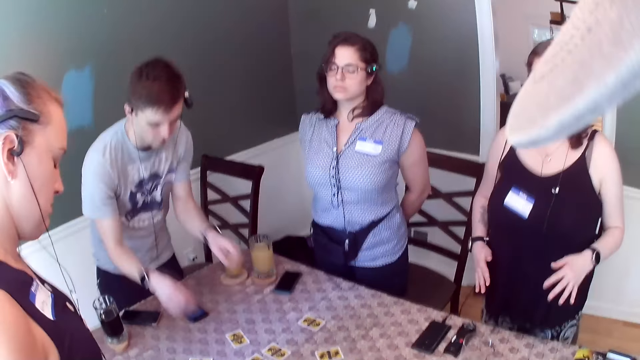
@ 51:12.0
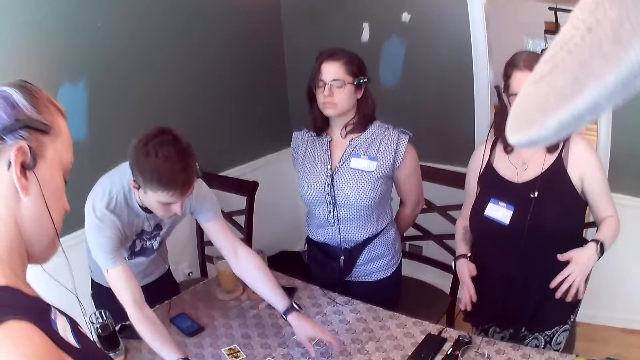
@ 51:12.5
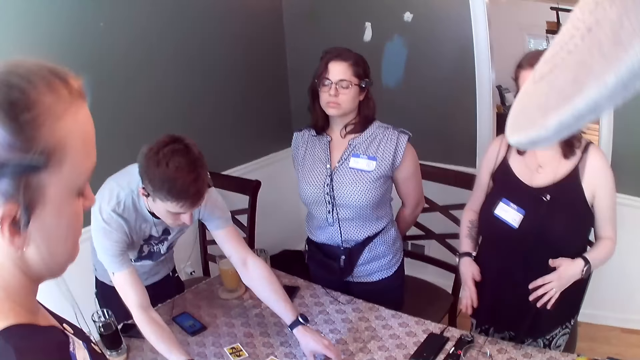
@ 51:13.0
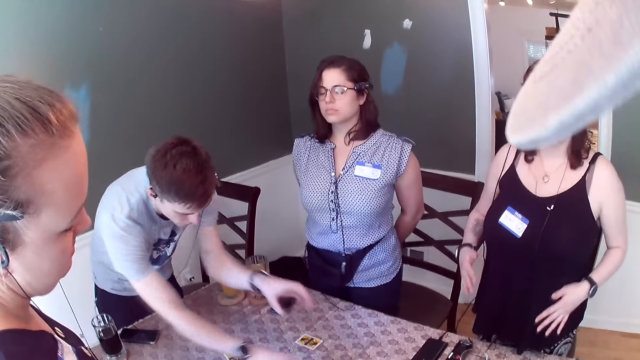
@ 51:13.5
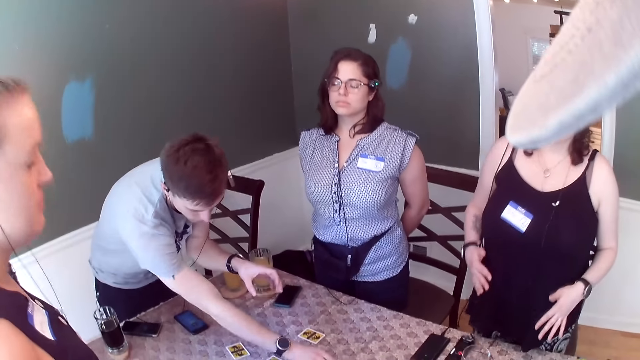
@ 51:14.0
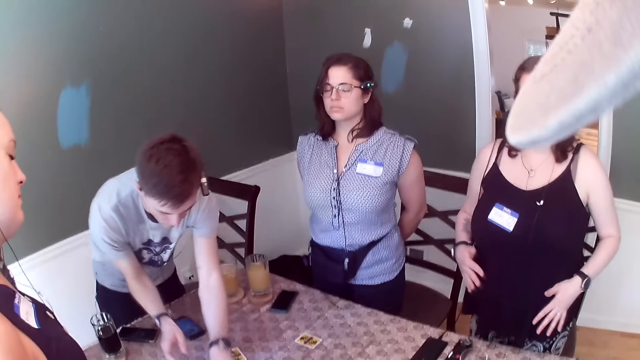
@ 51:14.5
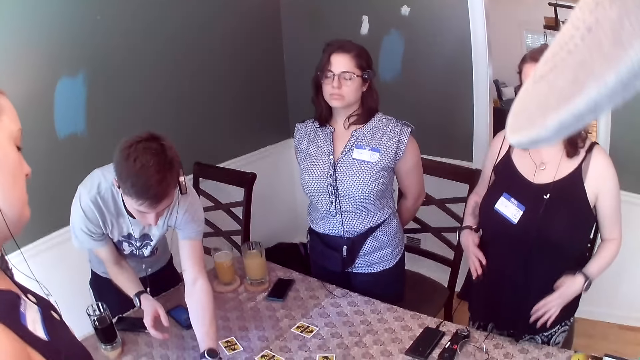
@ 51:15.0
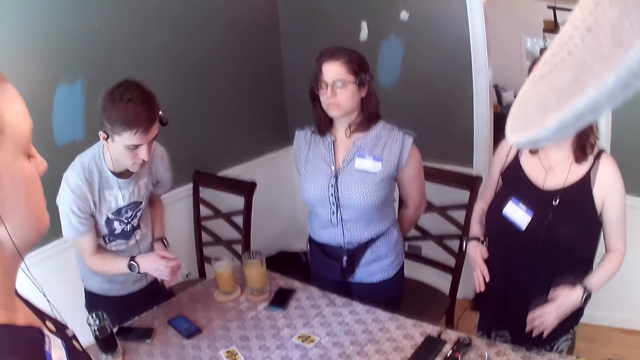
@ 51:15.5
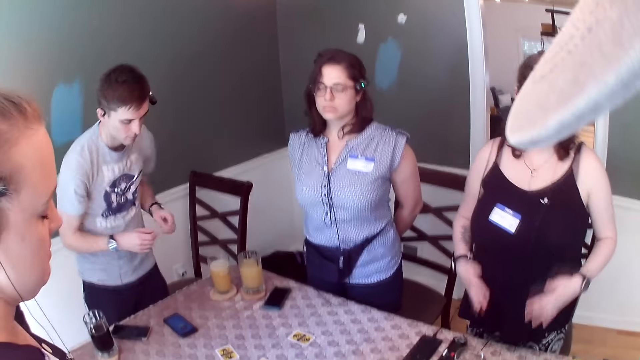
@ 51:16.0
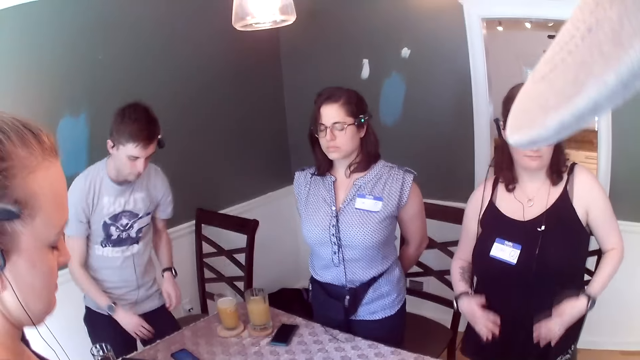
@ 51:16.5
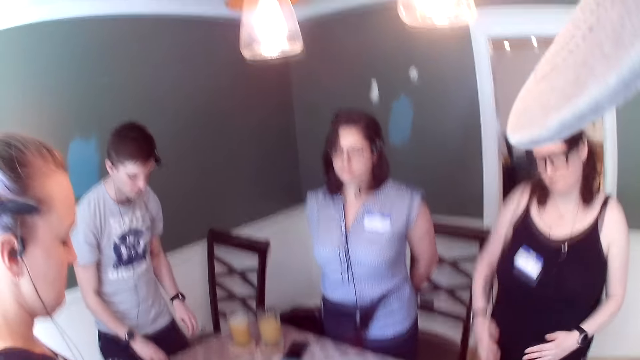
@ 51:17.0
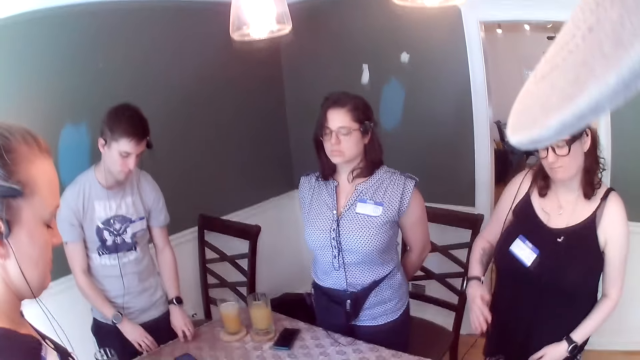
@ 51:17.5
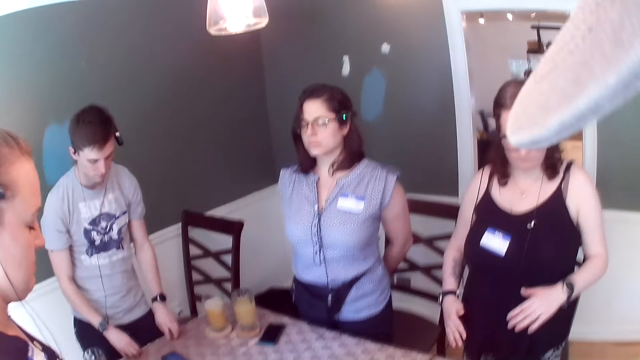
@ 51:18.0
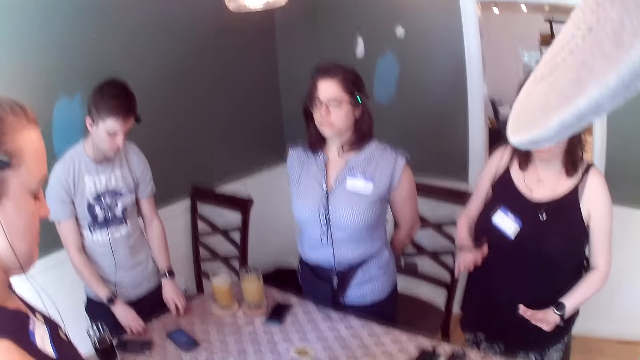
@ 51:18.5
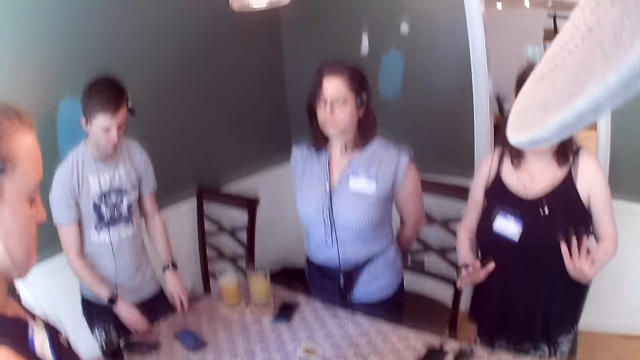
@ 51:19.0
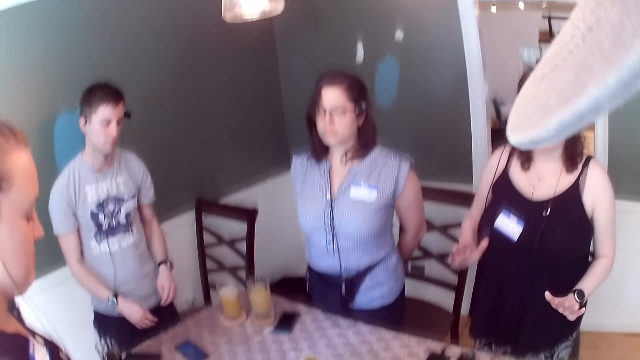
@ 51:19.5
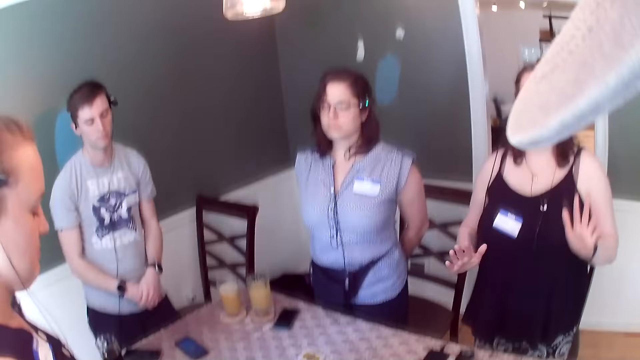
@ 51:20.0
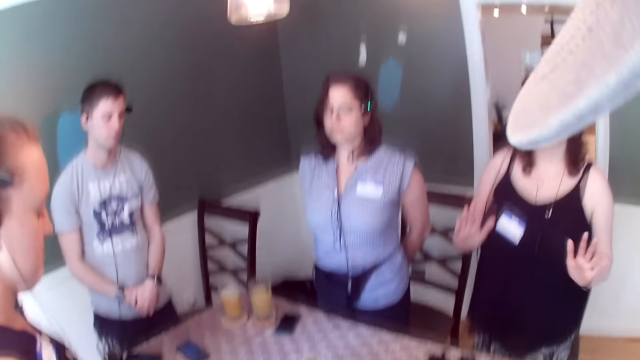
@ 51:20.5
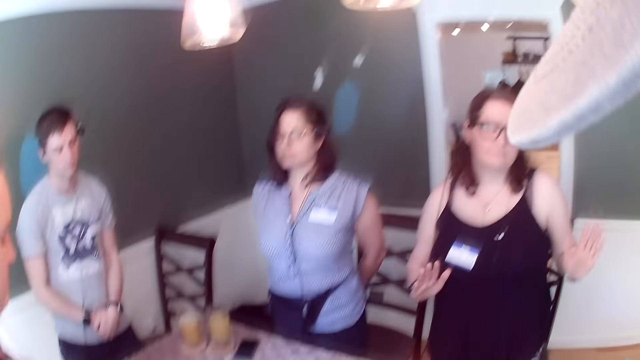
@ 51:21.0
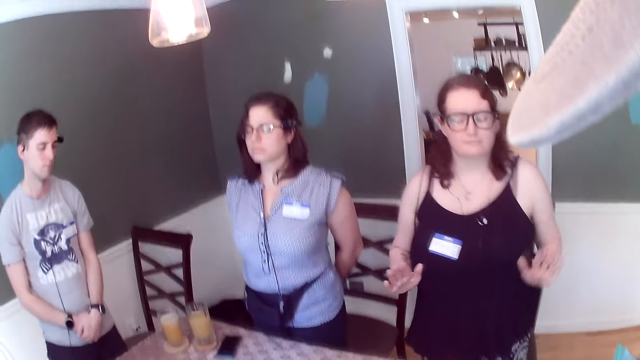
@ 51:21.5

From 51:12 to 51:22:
The man picks up two cards from the table with his hands. The man drops the card on the table with his right hand. The man drops the card on the table with his left hand. The man dances to the recording. The man touches the table with his right hand. The man touches the table with his left hand.

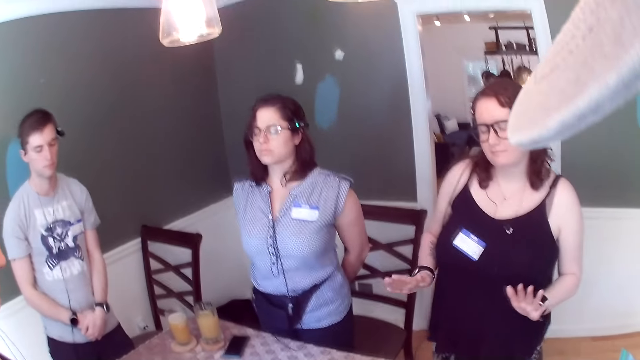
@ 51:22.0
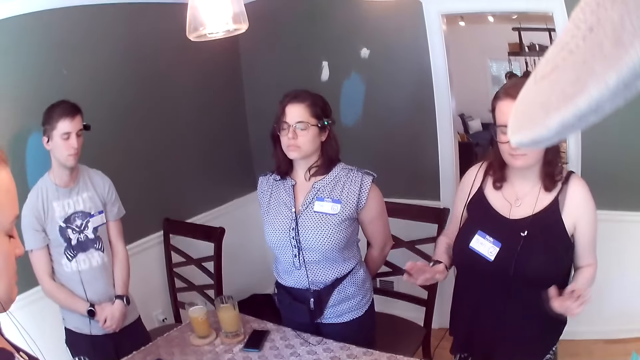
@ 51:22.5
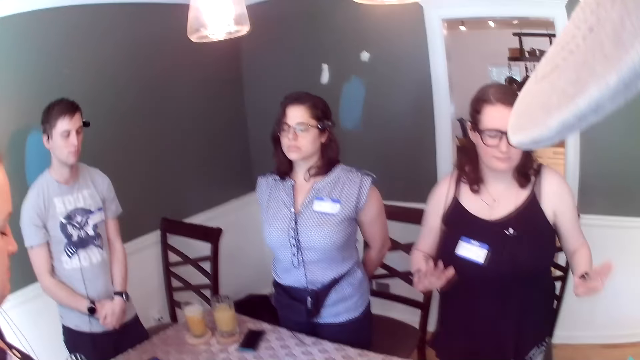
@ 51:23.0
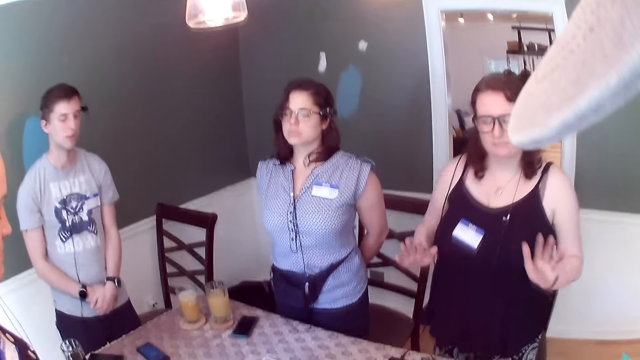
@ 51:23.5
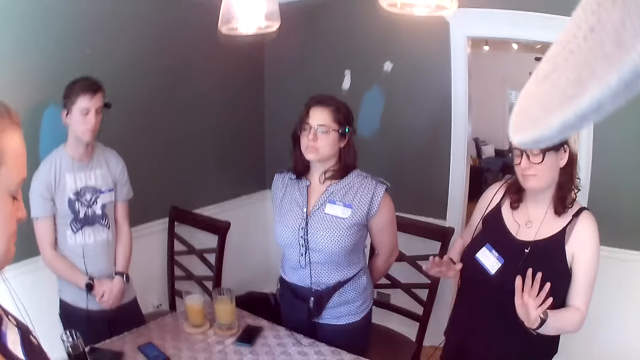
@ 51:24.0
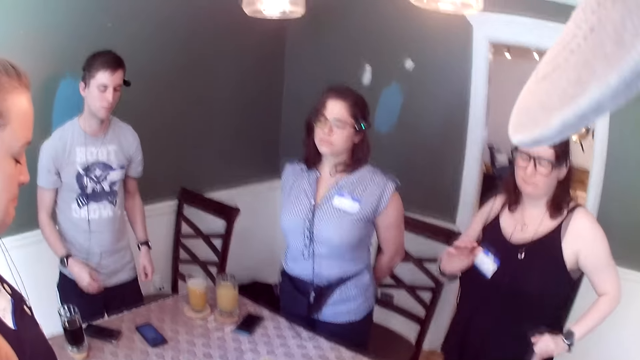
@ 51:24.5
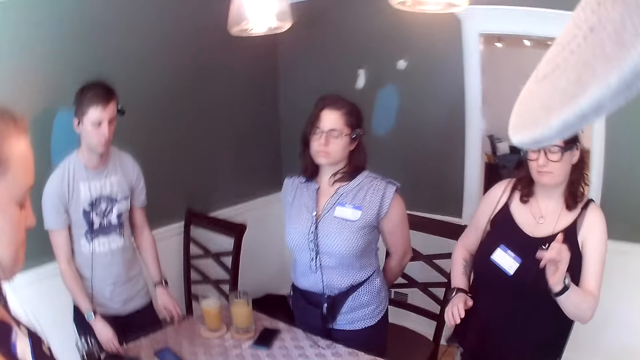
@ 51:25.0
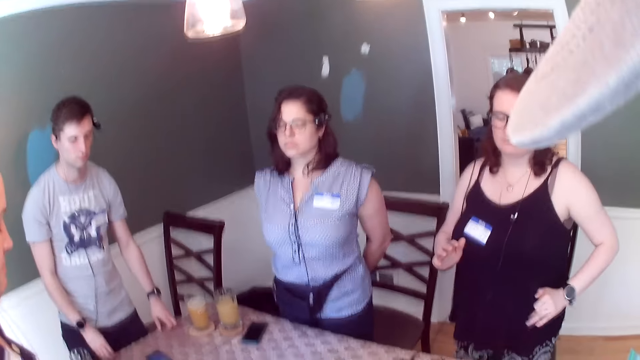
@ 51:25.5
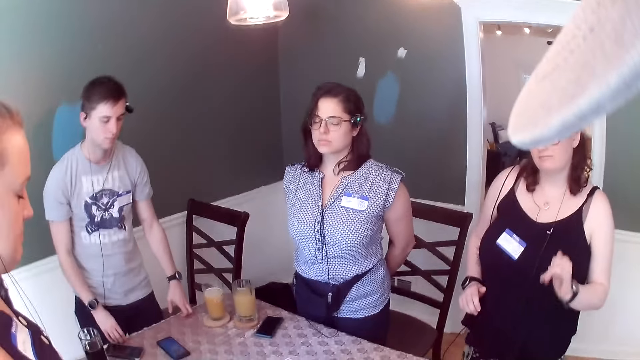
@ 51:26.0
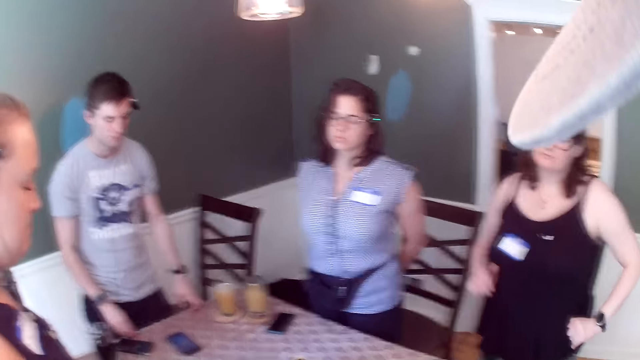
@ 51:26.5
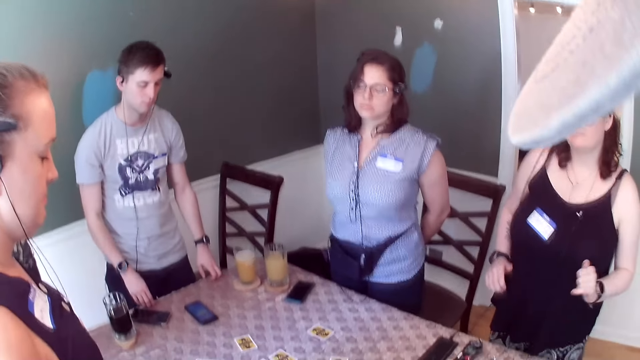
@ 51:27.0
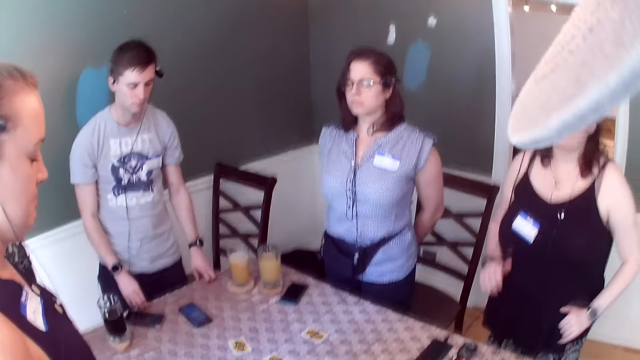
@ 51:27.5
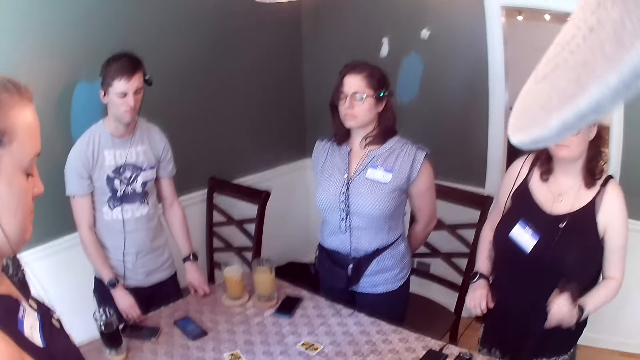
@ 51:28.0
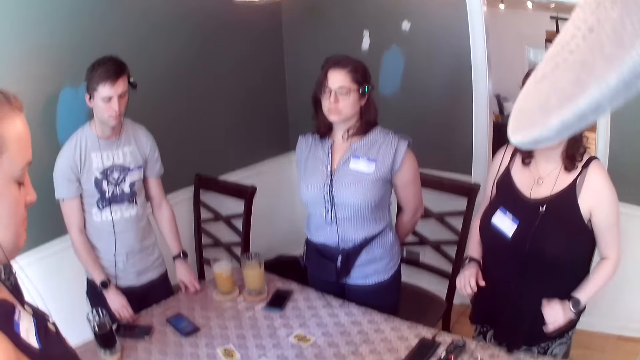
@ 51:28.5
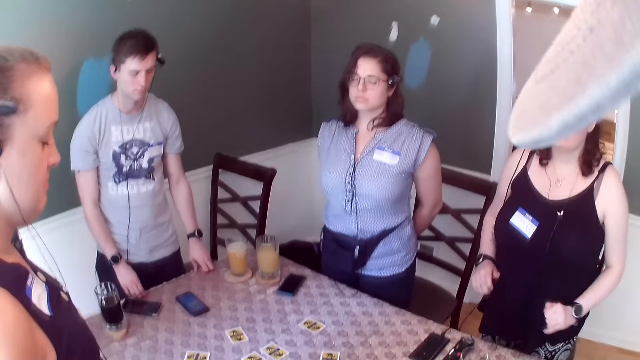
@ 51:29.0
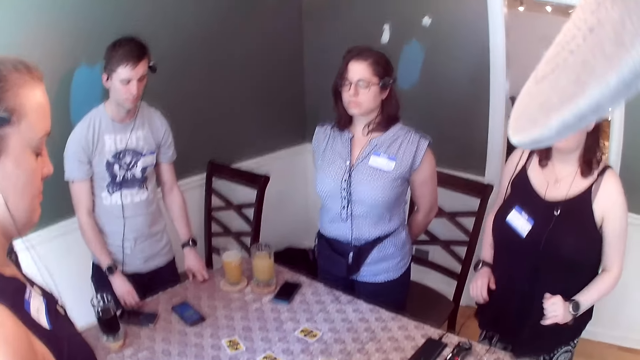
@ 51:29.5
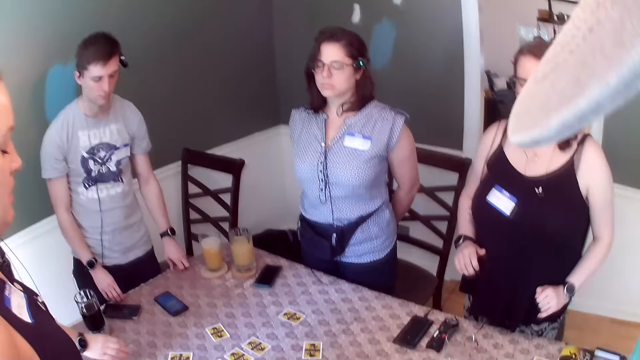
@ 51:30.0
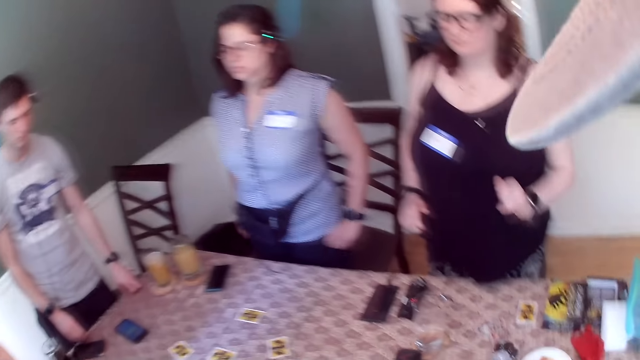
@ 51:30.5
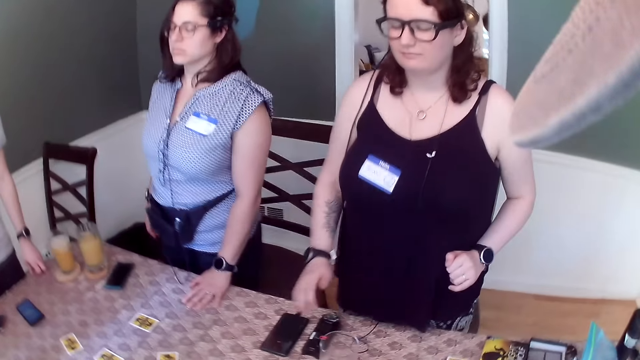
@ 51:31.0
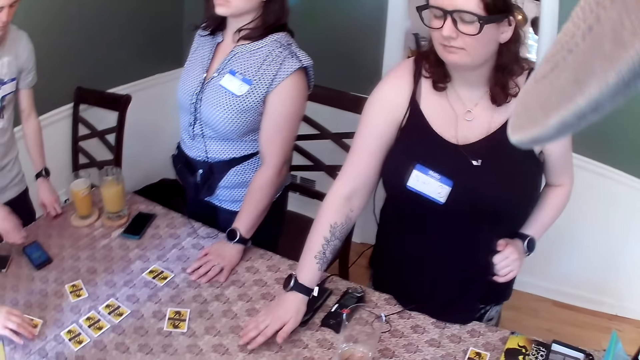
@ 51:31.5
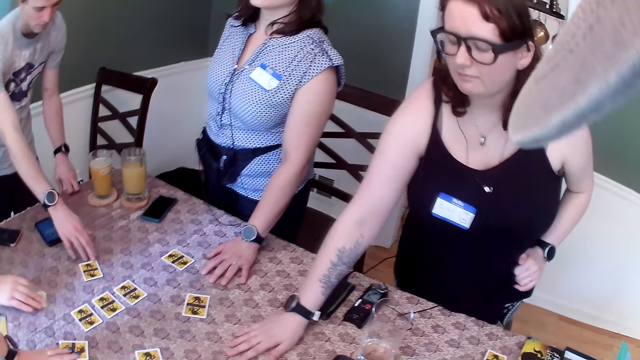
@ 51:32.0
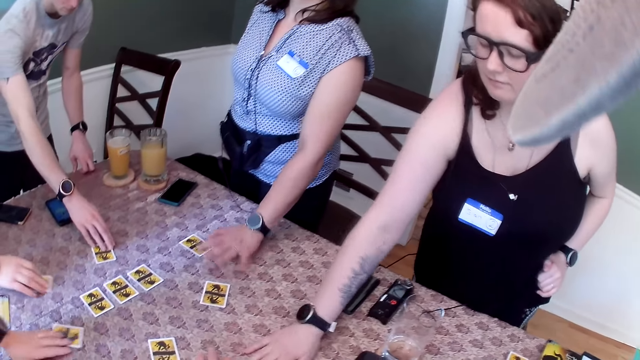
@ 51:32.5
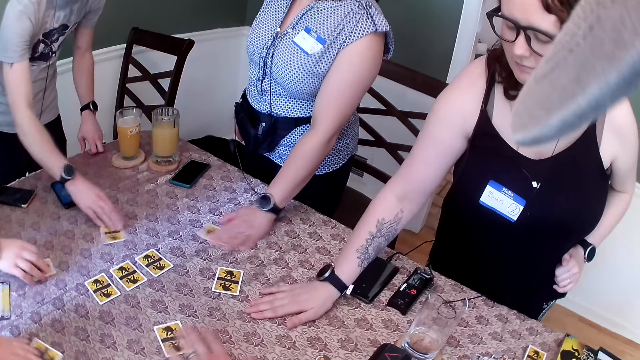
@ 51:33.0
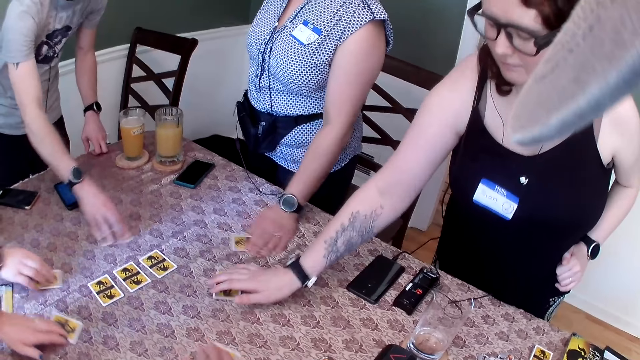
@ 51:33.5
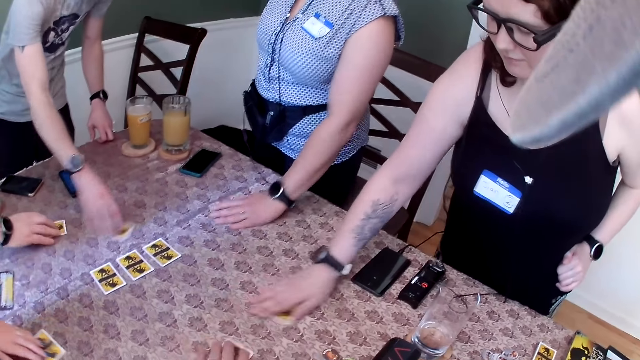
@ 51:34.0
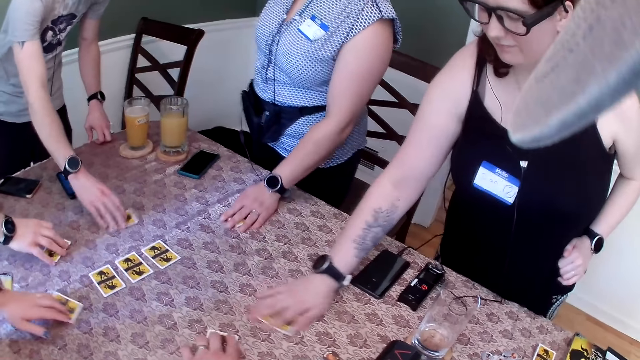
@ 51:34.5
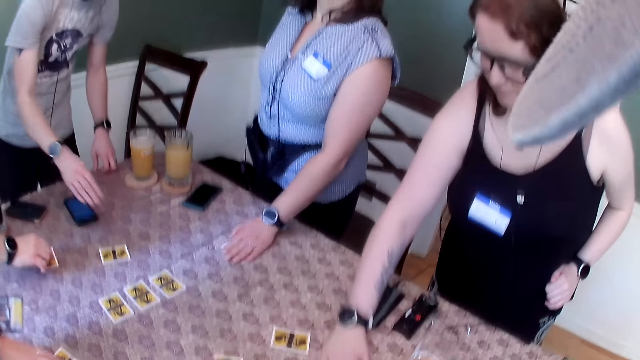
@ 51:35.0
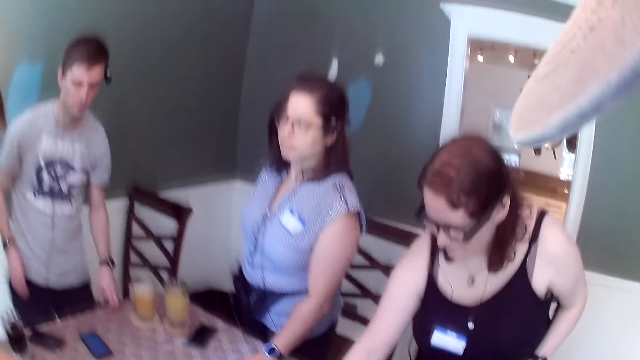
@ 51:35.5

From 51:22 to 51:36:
The man touches the table with his hands. The man touches the table with his right hand. Another man moves a card around on the table with his right hand. The woman touches the table with her right hand. Another woman touches the table with her left hand. A third woman moves a card around on the table with her left hand. The first man moves a card around on the table with his right hand. The camera wearer stretches the hand. The second woman moves a card around on the table with her left hand. The camera wearer moves a card around on the table with his right hand. The first woman places her right hand on a card. The first woman moves the card around on the table with her right hand.
